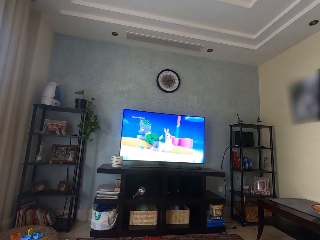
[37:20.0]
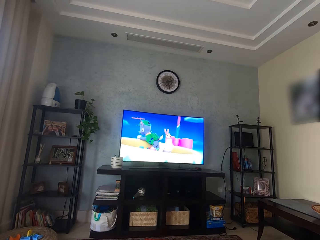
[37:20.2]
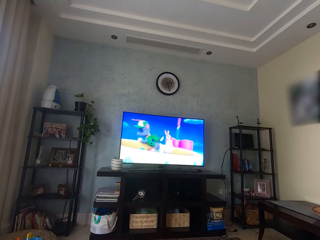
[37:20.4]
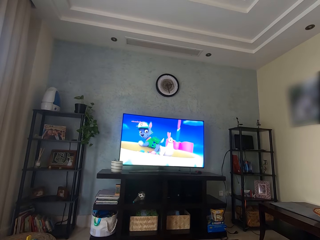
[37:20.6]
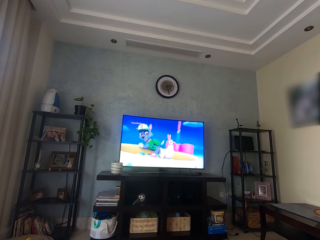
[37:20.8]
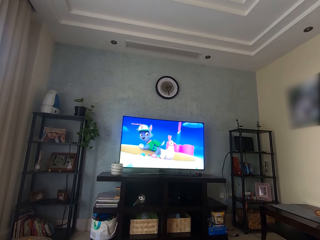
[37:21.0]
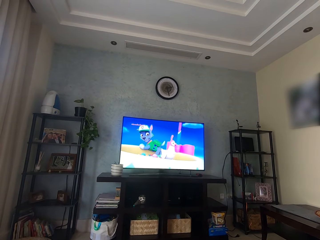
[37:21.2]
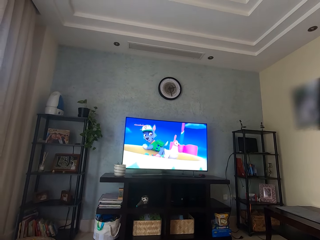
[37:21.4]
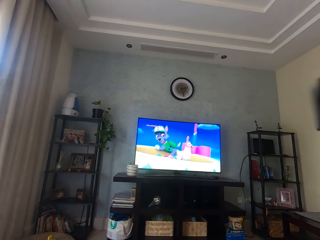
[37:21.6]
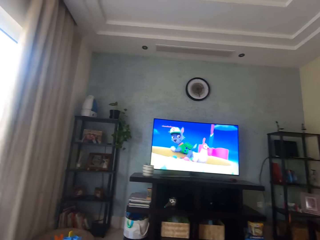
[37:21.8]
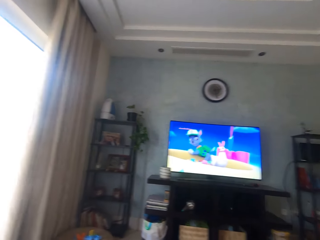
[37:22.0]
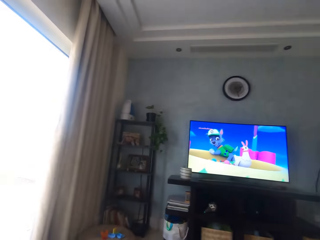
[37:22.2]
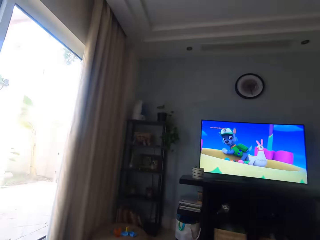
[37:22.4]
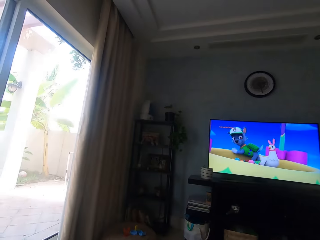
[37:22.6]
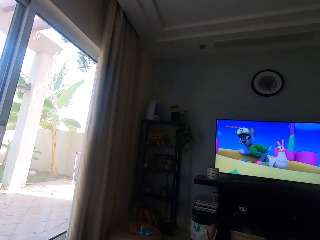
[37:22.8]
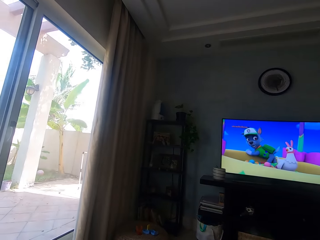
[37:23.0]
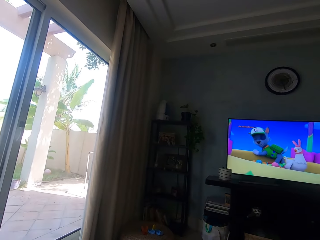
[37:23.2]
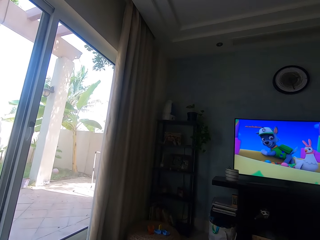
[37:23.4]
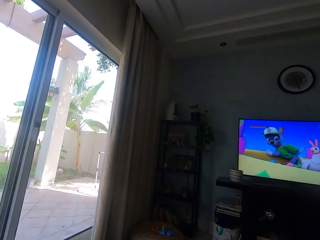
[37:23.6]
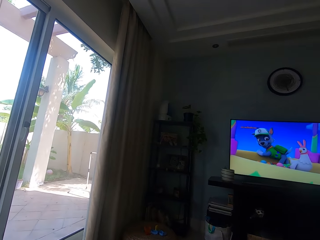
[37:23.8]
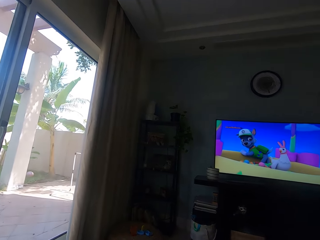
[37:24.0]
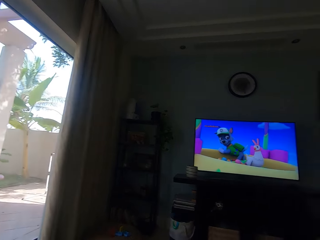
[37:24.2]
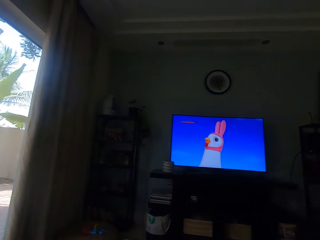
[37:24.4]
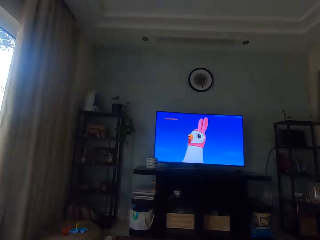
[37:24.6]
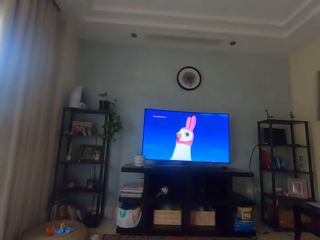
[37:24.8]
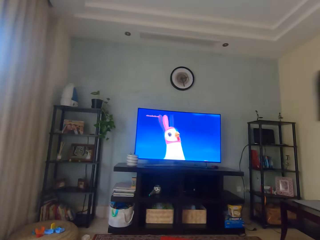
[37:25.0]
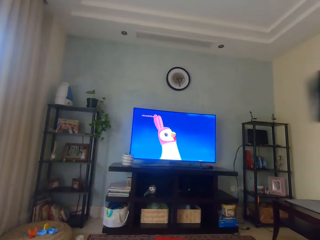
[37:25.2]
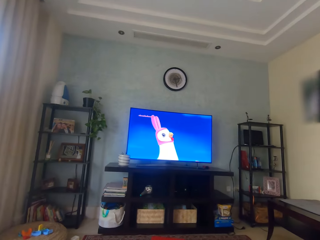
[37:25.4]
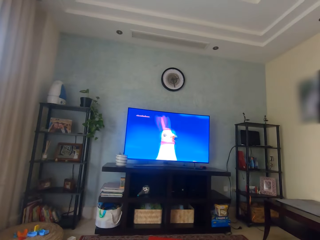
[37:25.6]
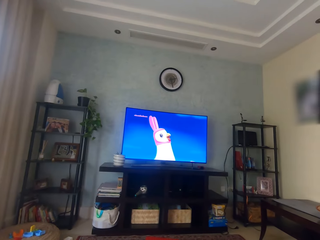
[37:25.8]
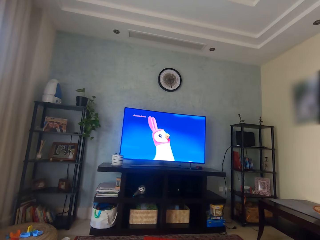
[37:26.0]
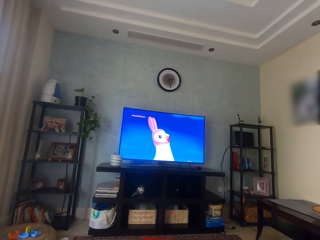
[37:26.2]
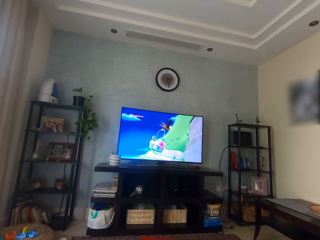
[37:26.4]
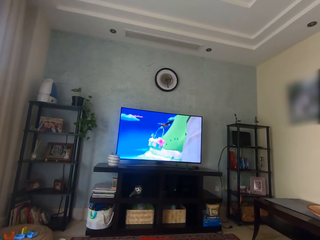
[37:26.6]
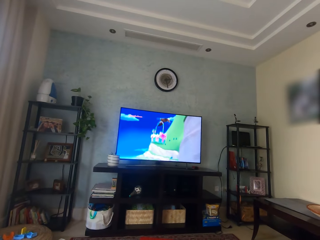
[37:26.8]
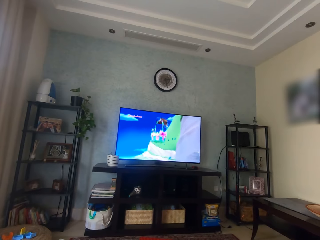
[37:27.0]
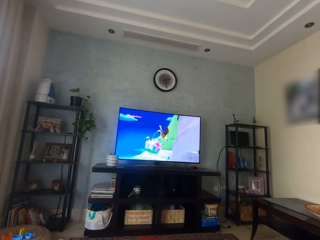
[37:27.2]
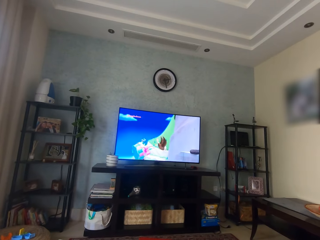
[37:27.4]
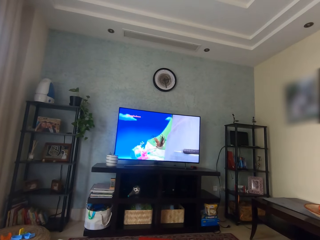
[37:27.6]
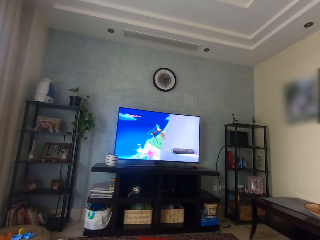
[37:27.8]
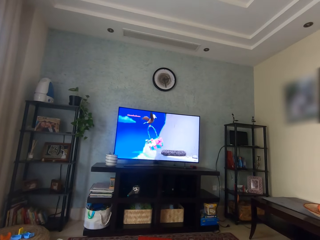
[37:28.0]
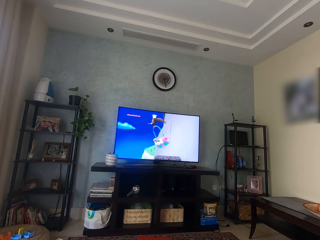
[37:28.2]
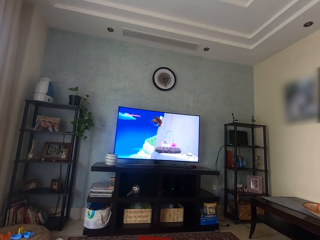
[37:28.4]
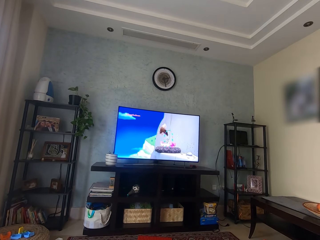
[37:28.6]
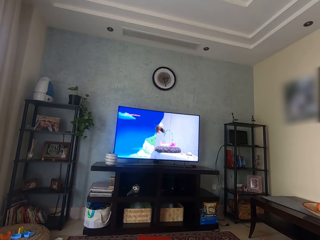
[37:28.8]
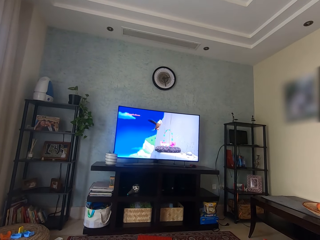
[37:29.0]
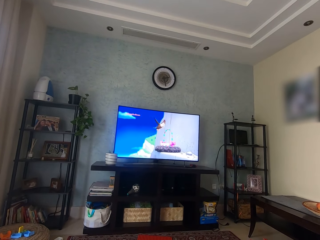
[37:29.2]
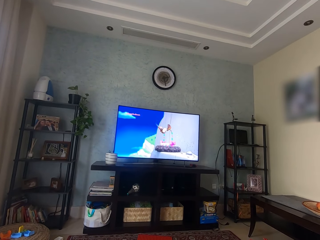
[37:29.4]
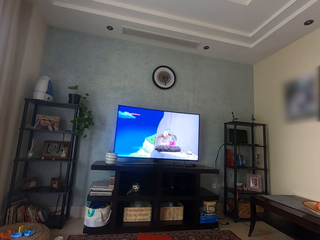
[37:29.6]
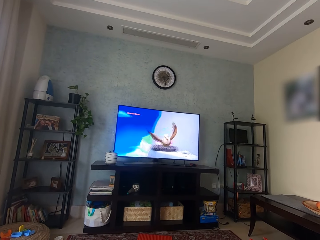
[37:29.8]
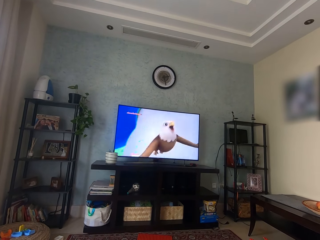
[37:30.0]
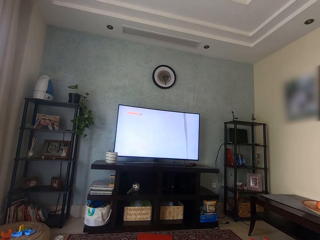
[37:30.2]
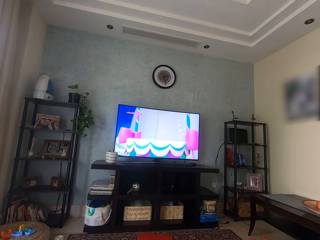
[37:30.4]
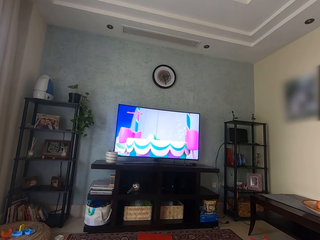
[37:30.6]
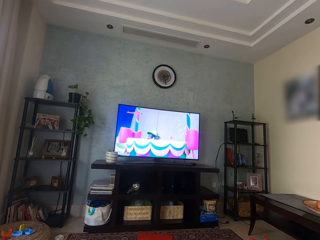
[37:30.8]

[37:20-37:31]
The camera wearer looks around the room. They watch television.

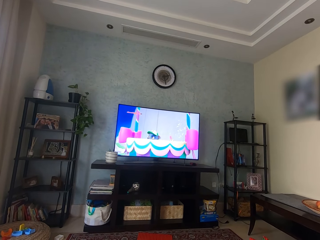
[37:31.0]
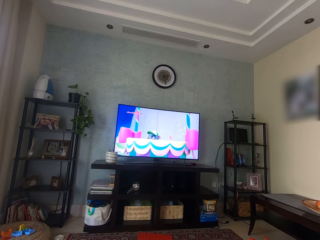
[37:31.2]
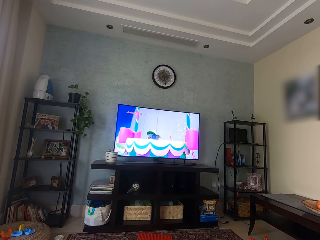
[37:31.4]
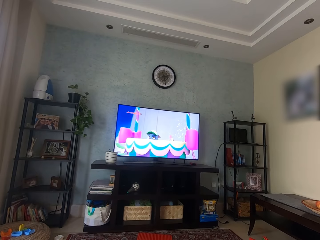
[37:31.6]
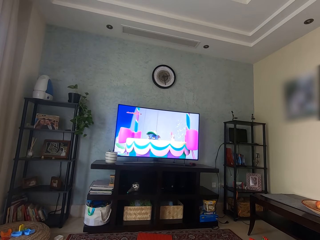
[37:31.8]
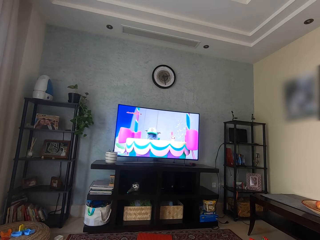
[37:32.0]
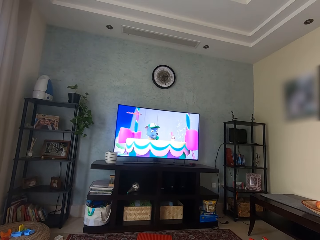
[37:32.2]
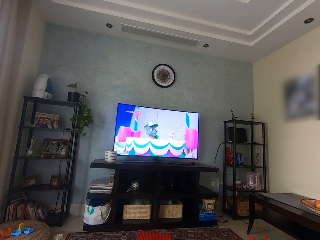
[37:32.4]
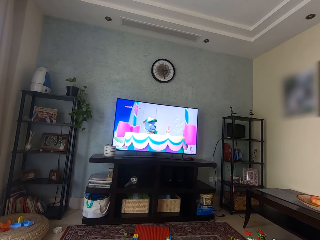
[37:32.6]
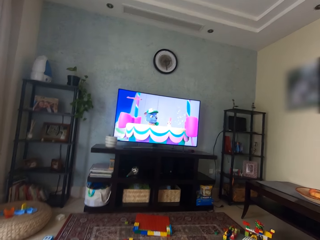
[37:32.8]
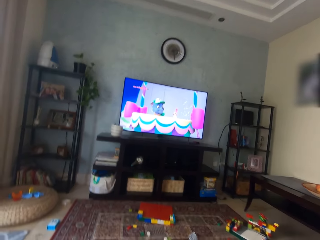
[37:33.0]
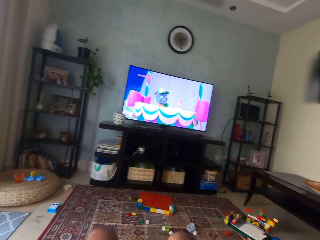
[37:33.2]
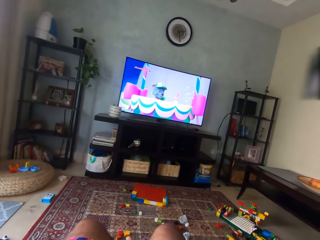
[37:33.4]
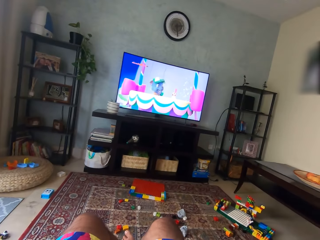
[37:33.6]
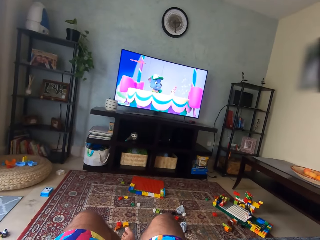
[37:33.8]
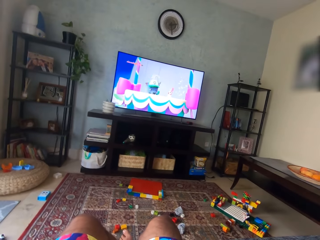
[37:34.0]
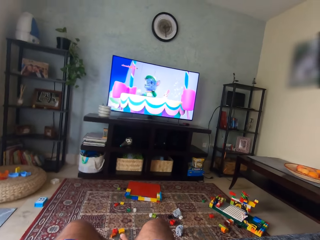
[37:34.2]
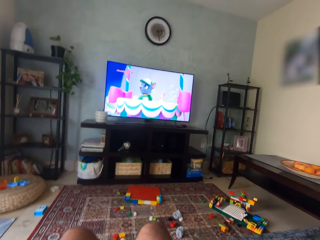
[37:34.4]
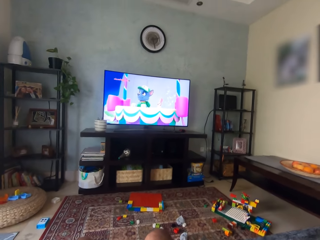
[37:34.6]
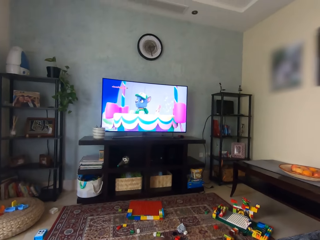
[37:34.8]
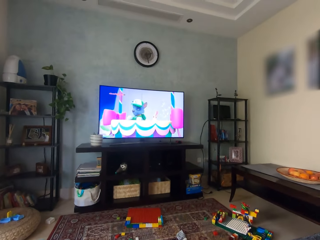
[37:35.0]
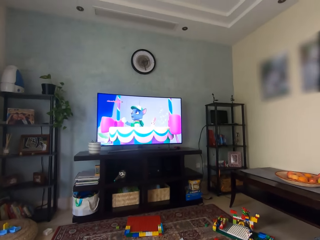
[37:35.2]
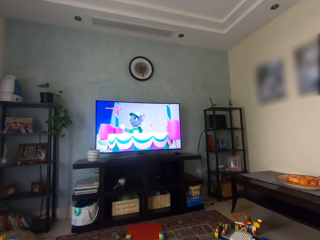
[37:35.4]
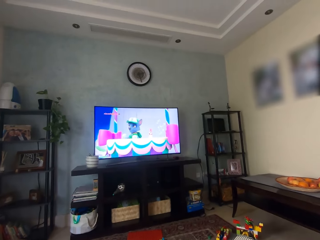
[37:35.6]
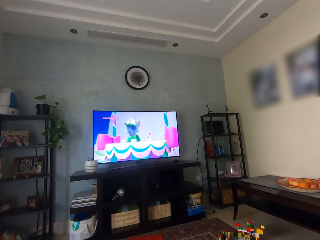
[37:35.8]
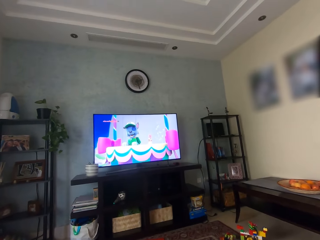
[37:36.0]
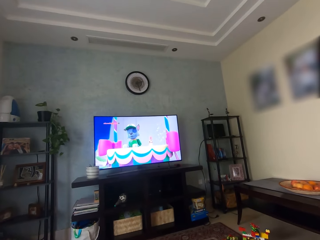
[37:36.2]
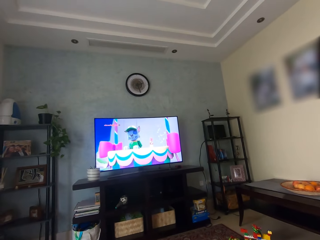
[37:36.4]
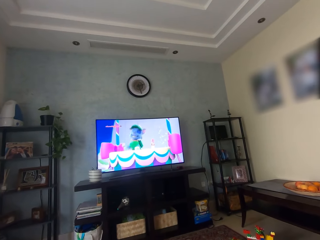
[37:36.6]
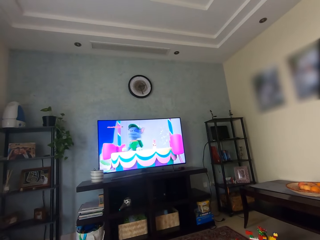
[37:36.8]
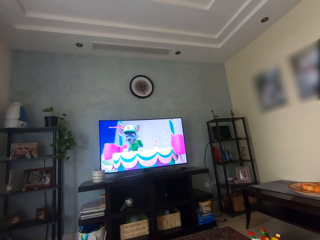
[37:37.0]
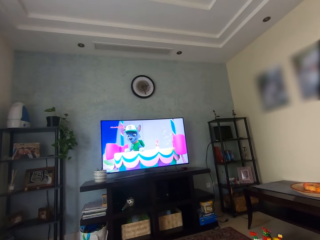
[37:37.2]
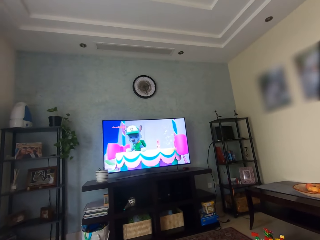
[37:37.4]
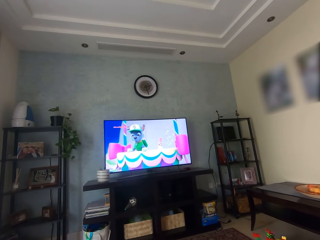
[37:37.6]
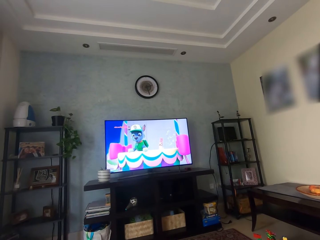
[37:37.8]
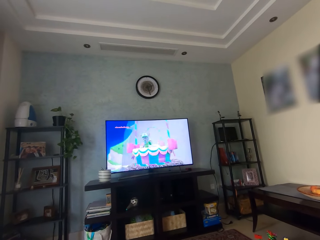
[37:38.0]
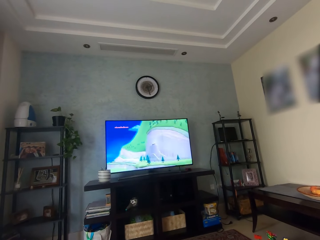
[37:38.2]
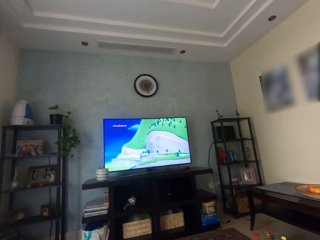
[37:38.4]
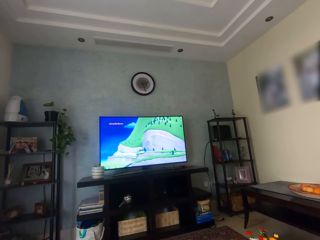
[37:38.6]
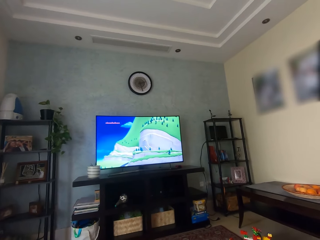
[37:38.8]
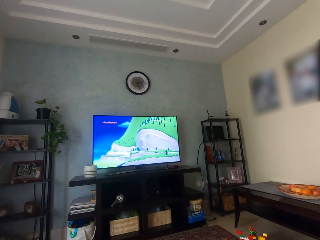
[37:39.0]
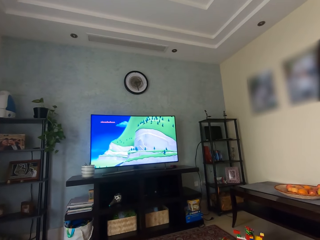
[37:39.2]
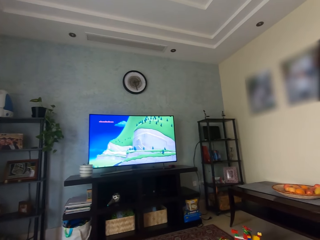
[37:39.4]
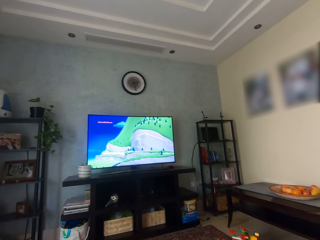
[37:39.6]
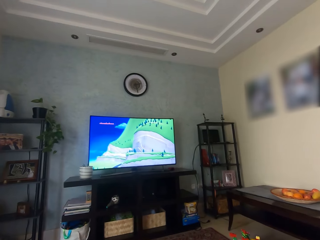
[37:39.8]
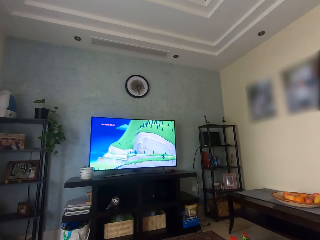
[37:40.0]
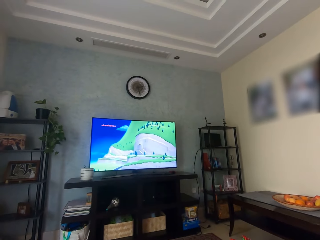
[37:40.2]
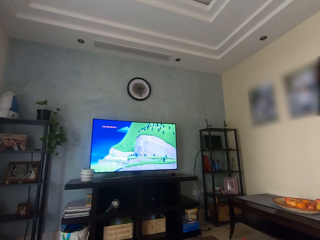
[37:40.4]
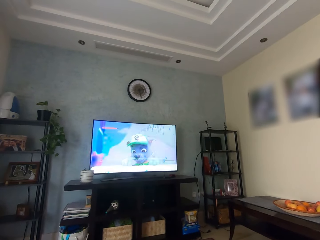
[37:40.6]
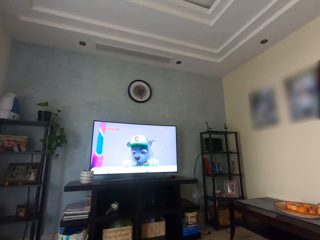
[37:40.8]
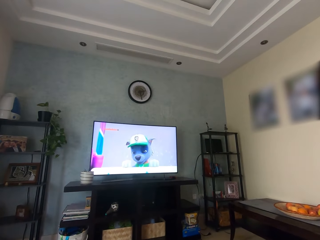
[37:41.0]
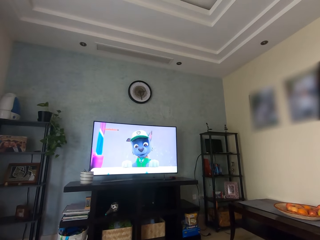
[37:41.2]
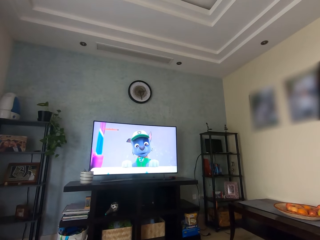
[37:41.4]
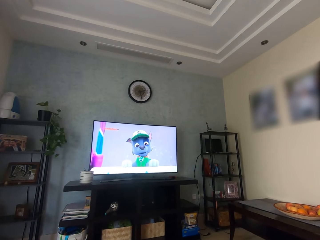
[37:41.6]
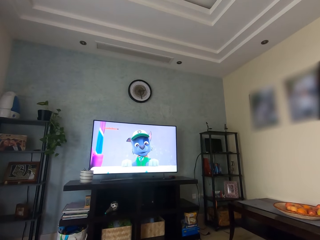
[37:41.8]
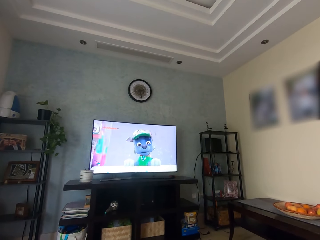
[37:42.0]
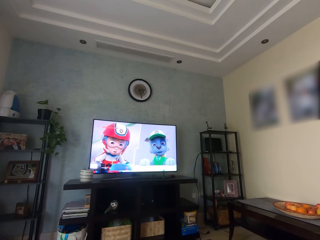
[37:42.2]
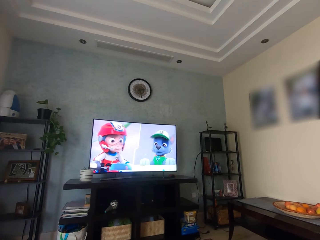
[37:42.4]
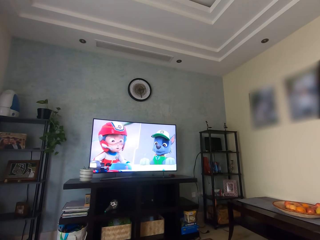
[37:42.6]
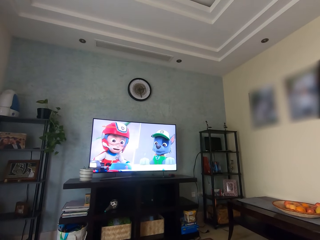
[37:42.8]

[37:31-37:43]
The camera wearer looks around.
